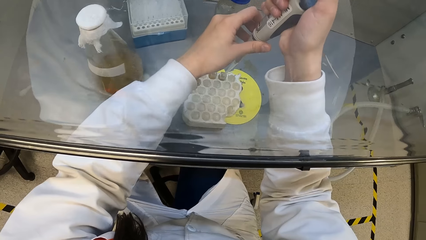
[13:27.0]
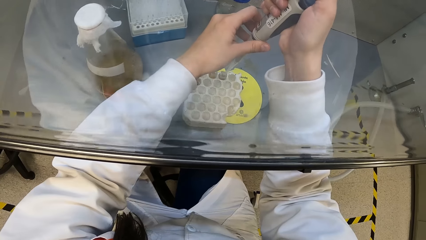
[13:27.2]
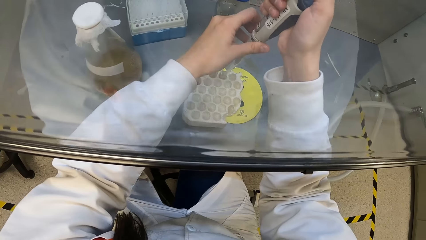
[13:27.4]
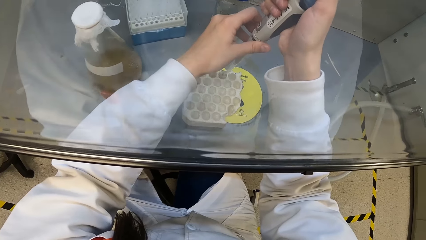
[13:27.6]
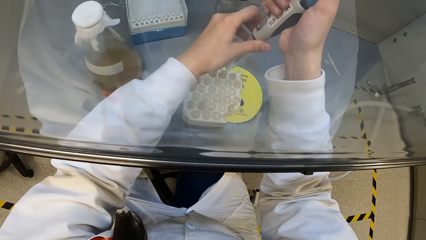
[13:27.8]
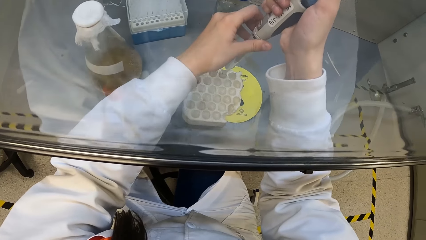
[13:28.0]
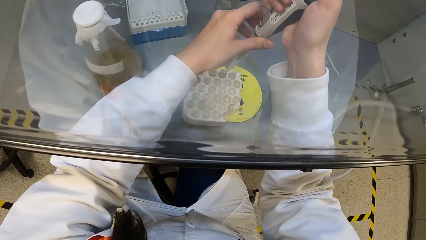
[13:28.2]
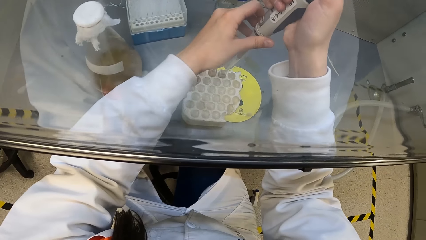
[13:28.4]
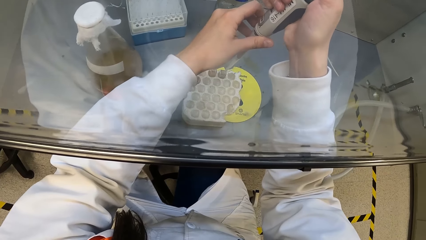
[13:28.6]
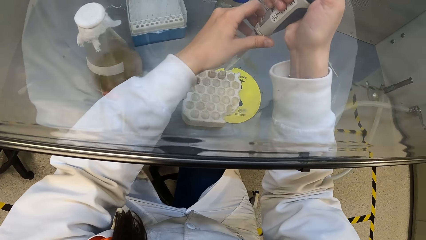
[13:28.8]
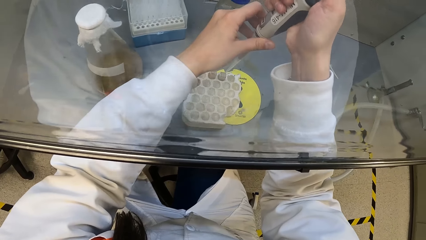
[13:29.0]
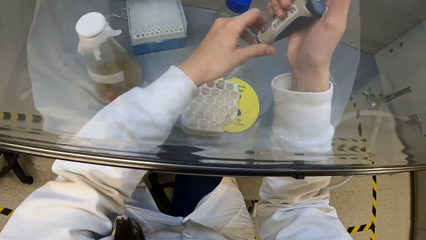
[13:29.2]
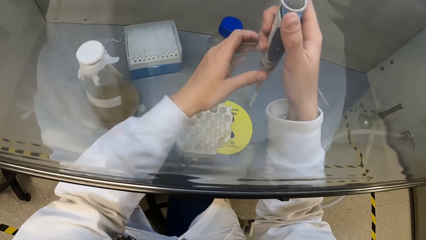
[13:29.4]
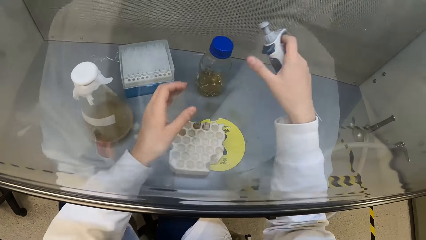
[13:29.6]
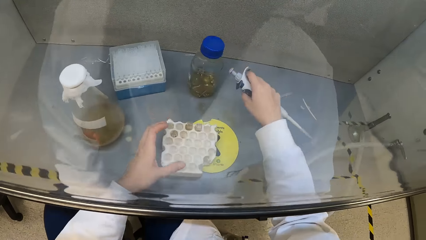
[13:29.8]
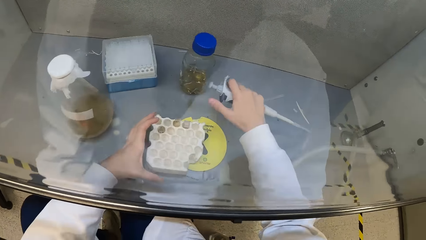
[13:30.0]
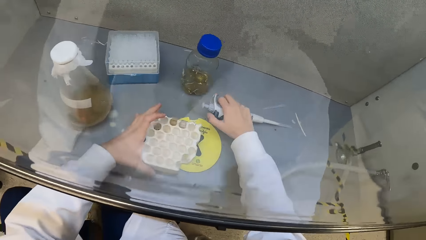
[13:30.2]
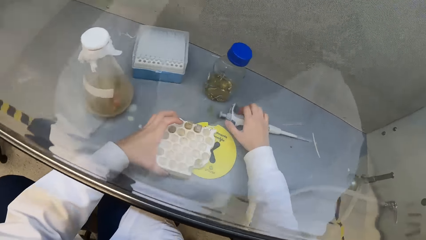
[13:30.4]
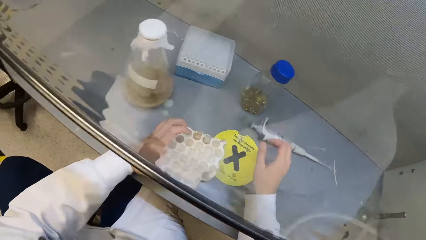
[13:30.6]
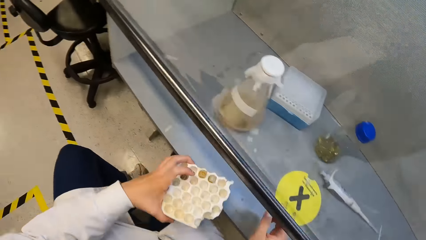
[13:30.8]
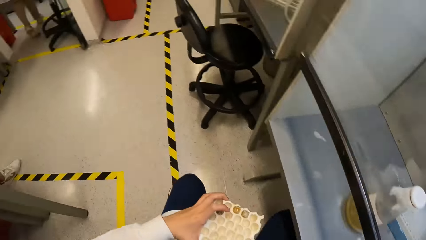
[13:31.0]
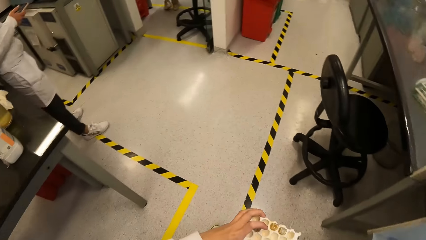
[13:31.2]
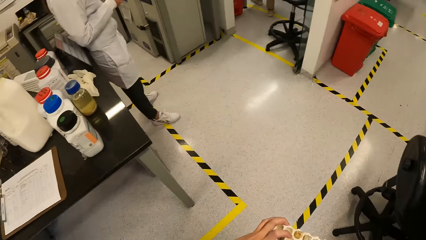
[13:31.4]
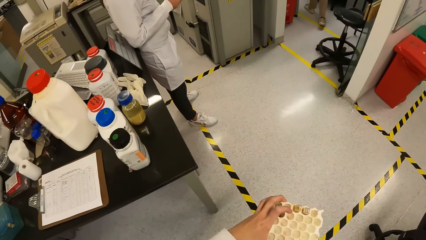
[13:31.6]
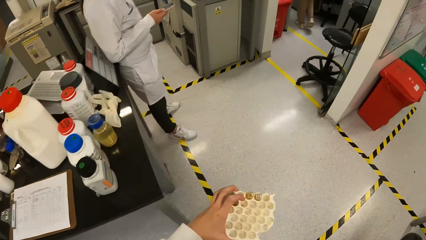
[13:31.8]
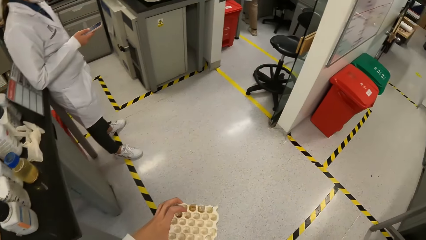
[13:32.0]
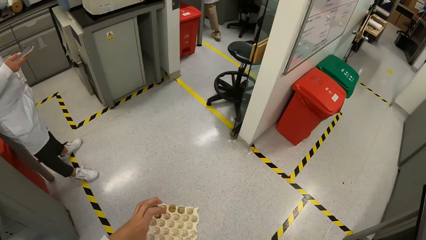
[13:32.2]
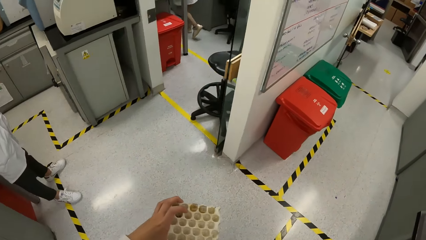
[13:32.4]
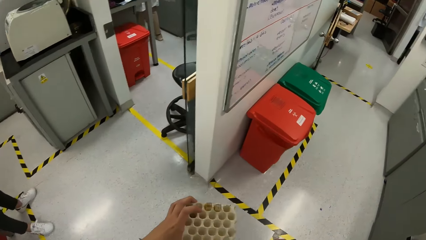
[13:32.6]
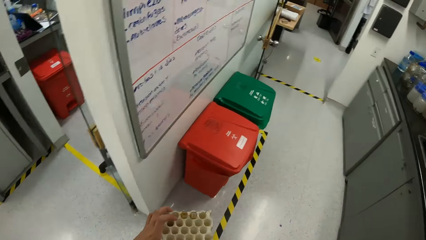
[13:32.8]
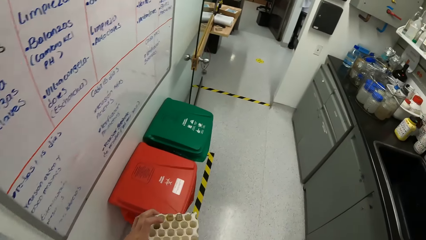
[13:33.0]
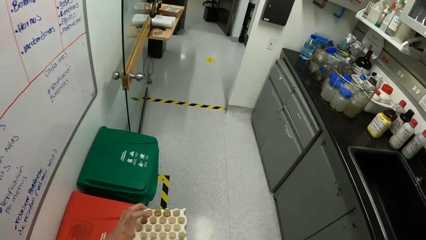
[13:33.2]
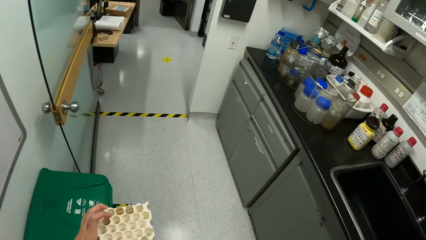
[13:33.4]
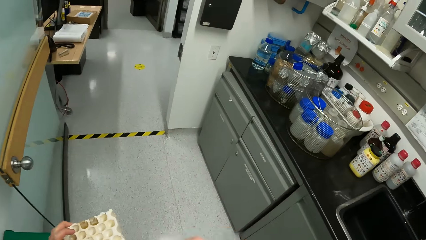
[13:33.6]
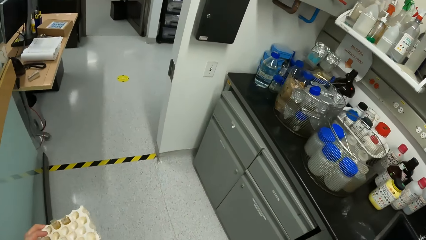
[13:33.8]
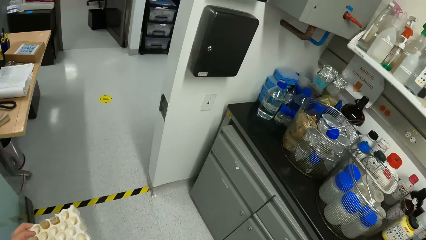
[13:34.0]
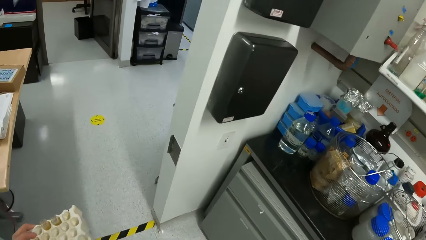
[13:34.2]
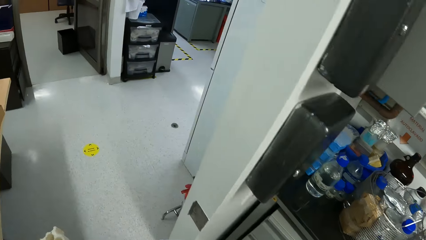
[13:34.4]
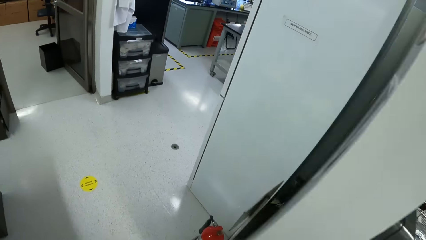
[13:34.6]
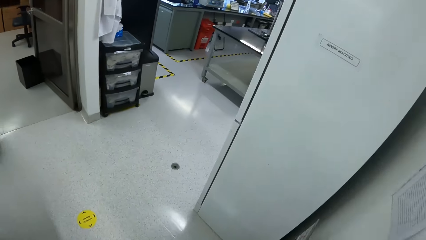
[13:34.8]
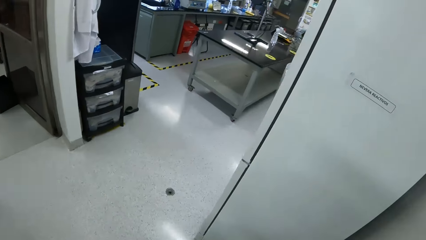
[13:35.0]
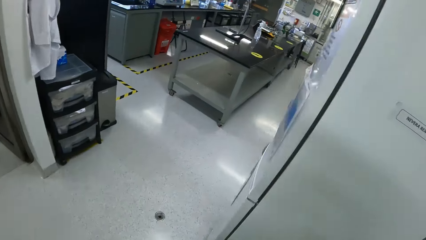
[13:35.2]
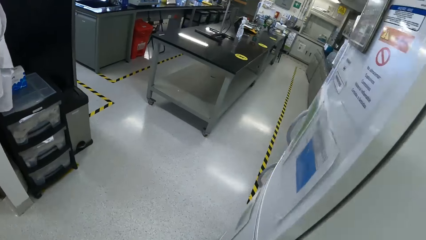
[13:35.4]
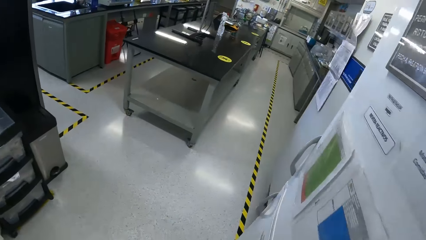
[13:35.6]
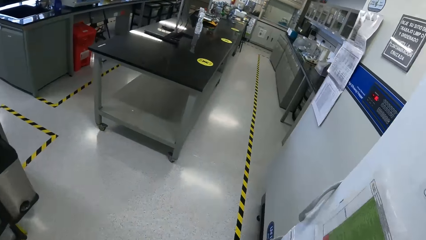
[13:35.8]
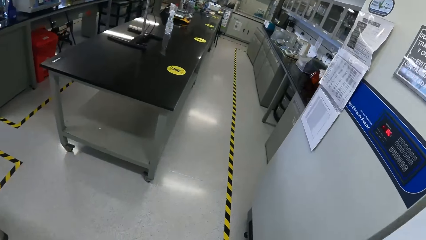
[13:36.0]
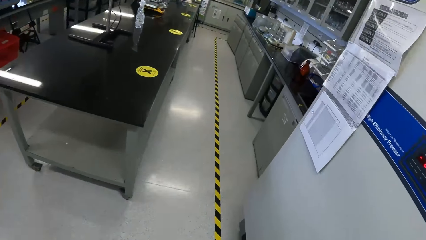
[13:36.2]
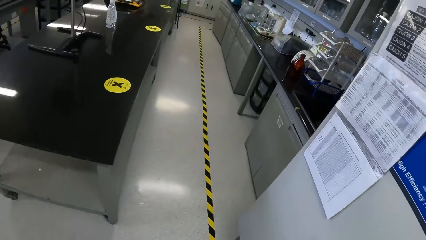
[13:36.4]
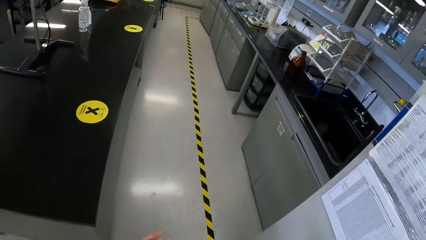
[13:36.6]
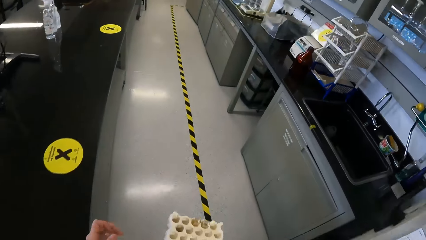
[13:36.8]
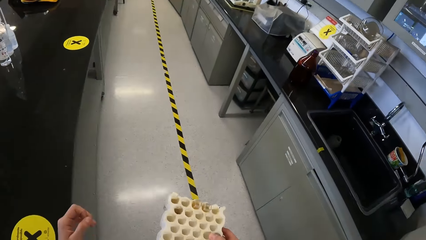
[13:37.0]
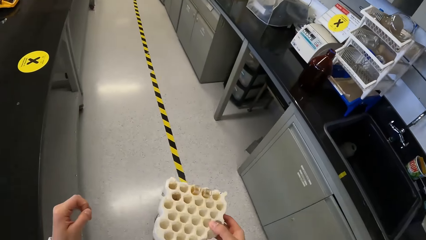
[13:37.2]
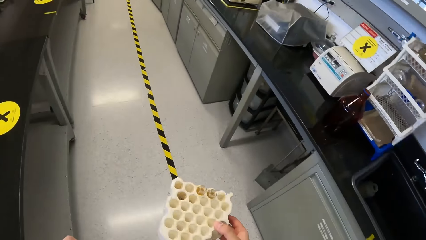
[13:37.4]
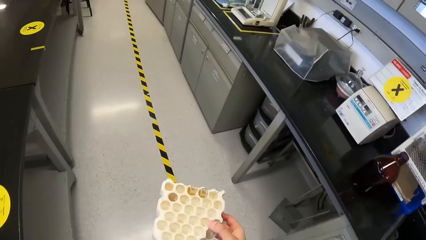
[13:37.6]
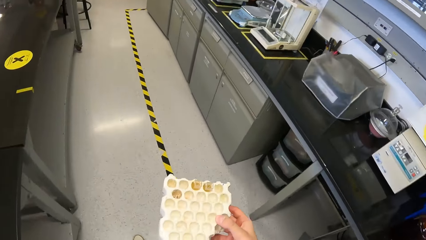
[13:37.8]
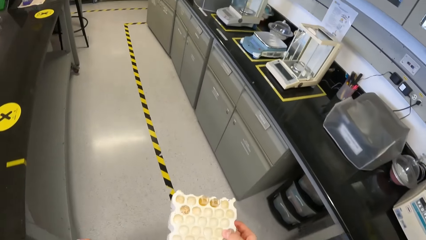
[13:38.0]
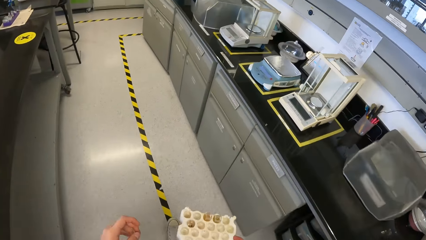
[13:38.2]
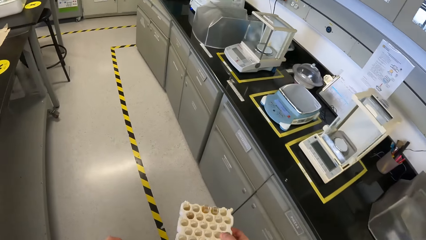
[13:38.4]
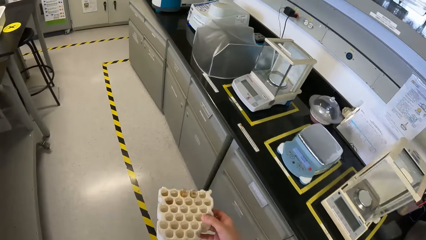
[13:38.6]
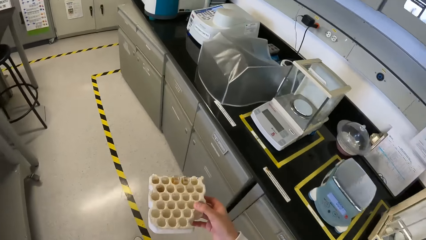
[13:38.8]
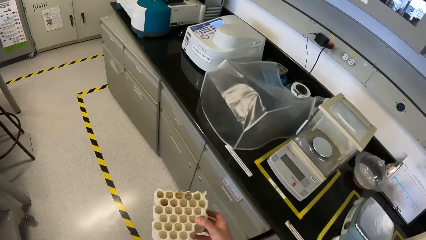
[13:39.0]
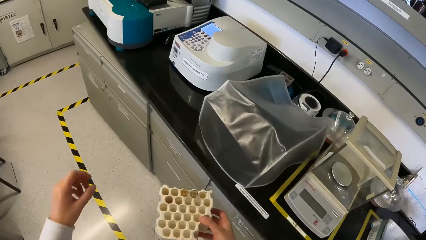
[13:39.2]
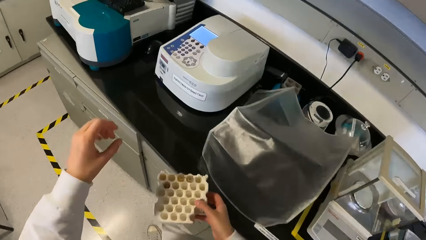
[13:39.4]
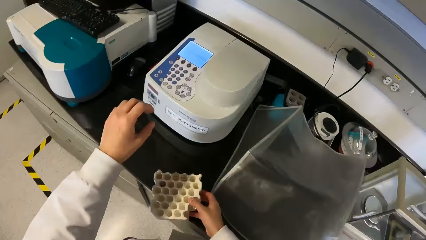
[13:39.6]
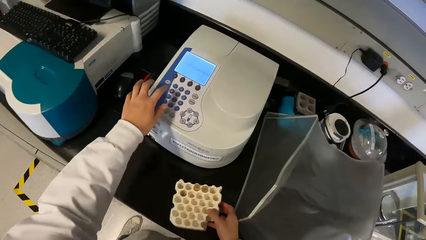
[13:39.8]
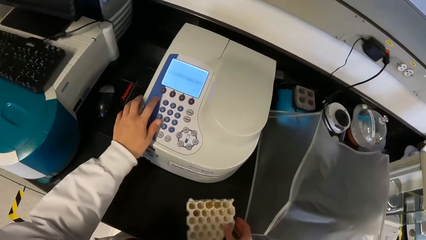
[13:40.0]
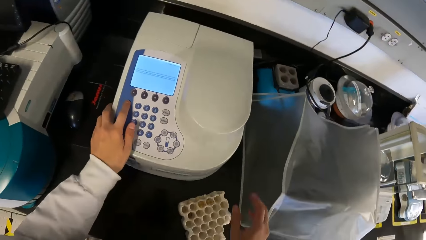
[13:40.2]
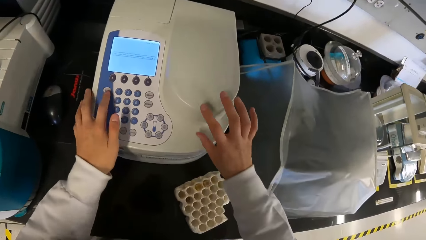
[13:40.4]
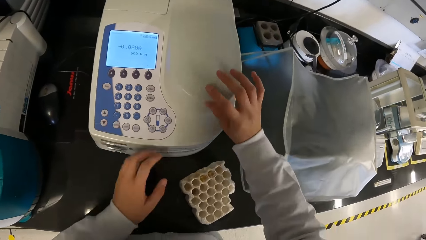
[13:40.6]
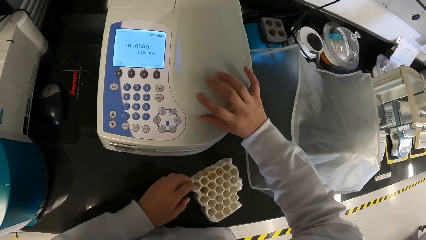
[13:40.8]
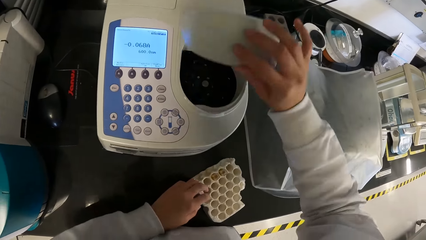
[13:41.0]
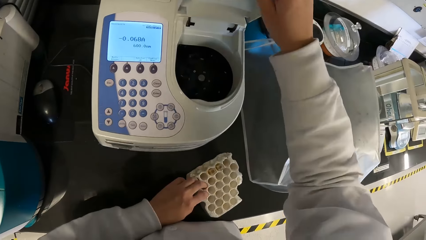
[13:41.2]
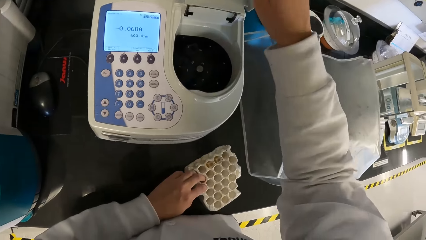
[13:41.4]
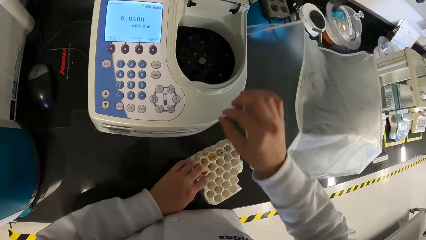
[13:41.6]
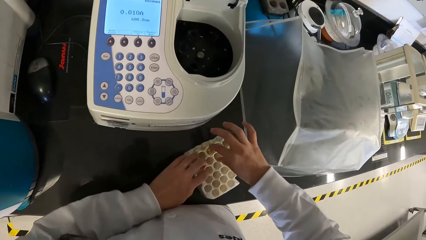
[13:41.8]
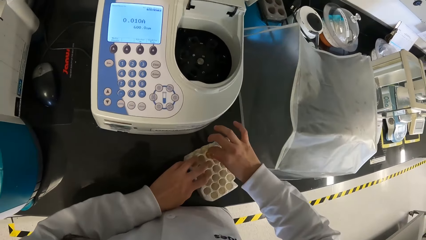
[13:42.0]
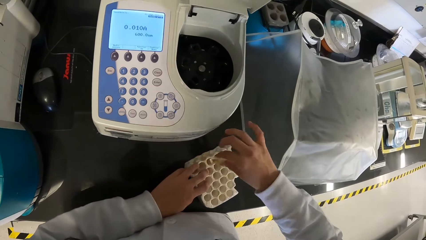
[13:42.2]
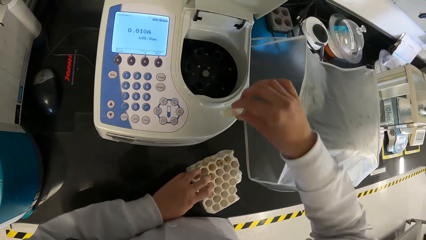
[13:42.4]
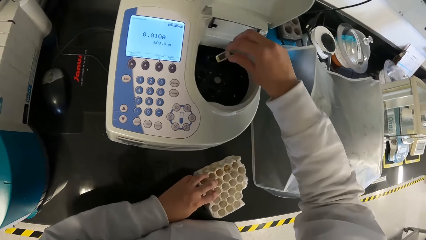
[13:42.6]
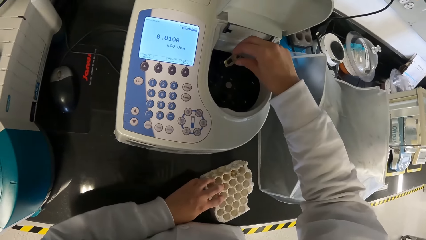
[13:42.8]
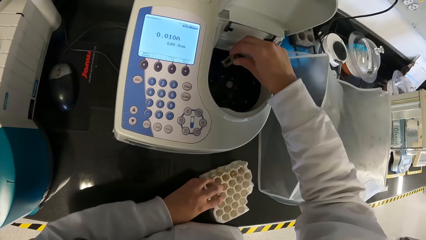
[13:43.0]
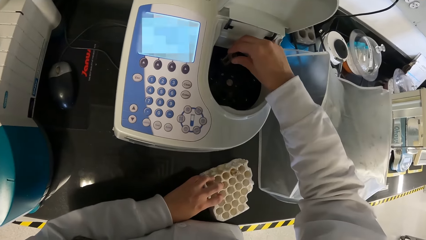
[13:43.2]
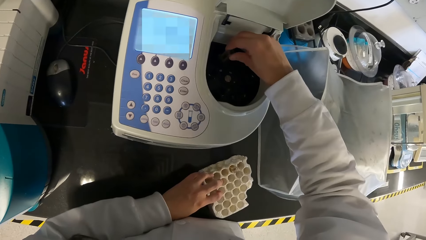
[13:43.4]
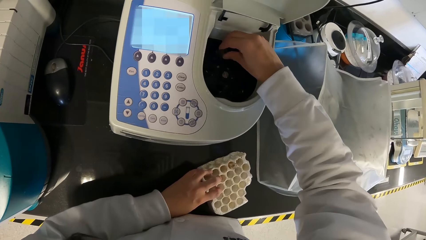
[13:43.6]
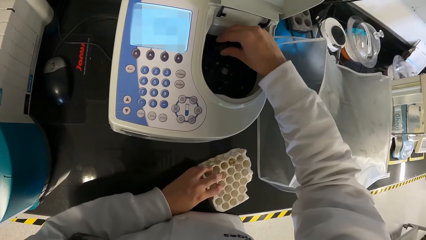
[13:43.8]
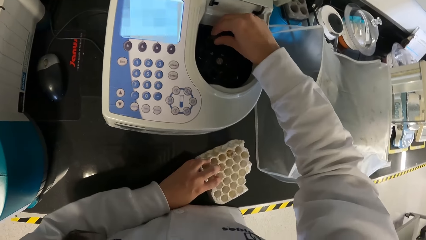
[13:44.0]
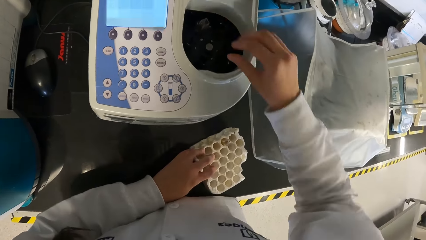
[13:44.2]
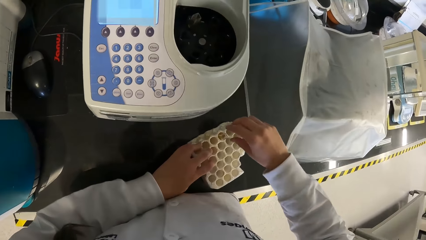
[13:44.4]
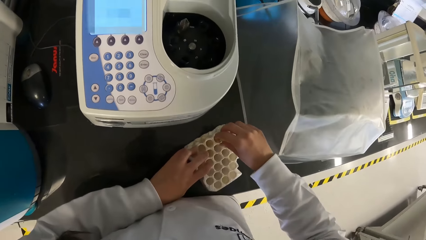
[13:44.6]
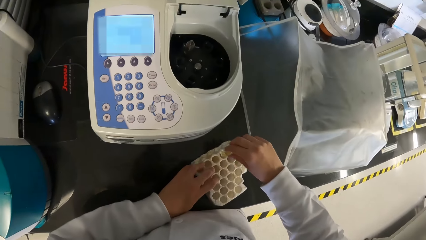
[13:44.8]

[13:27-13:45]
The camera wearer passes the micropipette from her left hand to her right hand. She places the micropipette in her right hand on the fume cupboard. She picks the tube rack with her left hand. She walks from the fume cupboard to a workbench. She presses a button on a spectrophotometer on the workbench with her left hand. She drops the tube rack in her right hand on the workbench. She opens the spectrophotometer with her right hand. She picks a test tube from the tube rack on the workbench with her right hand. She puts the test tube in her right hand in the spectrophotometer on the workbench.
